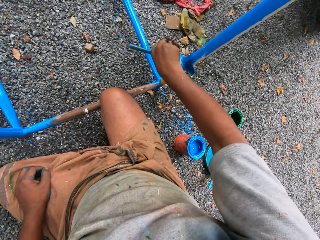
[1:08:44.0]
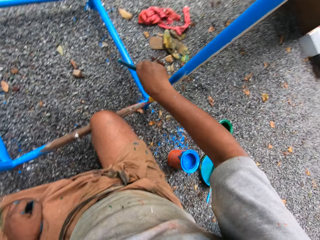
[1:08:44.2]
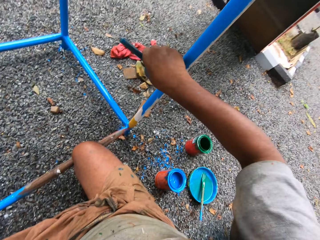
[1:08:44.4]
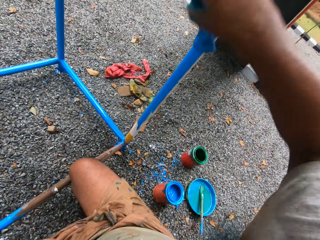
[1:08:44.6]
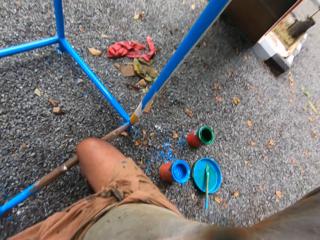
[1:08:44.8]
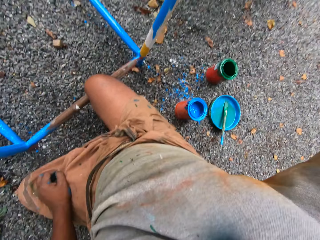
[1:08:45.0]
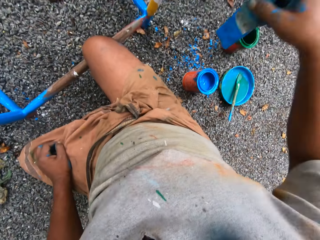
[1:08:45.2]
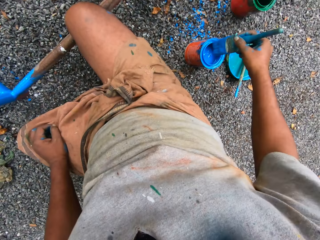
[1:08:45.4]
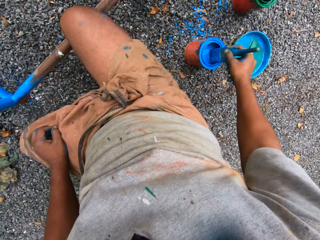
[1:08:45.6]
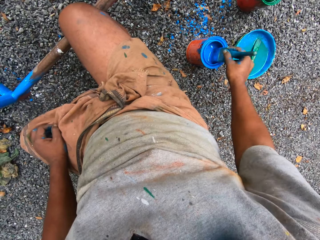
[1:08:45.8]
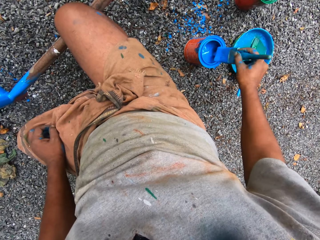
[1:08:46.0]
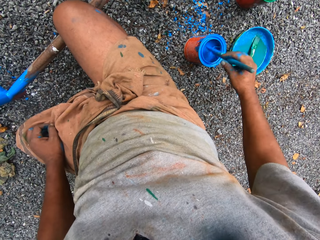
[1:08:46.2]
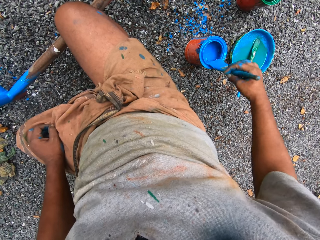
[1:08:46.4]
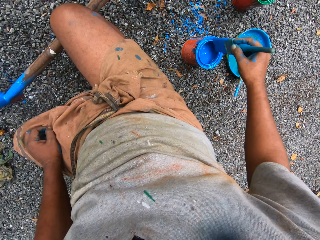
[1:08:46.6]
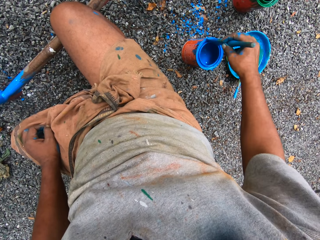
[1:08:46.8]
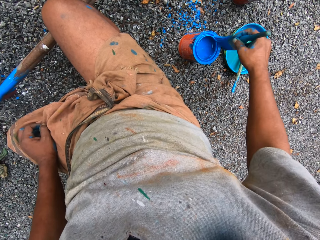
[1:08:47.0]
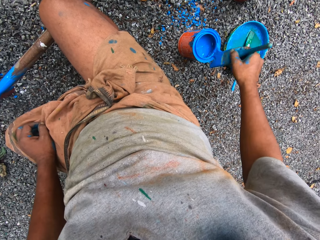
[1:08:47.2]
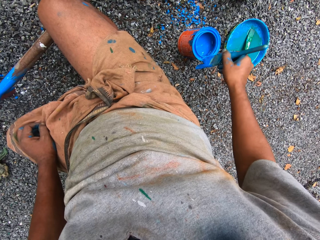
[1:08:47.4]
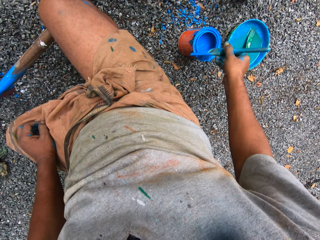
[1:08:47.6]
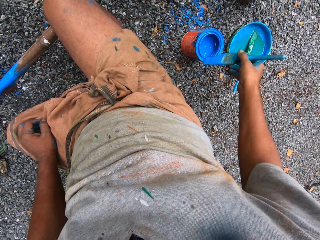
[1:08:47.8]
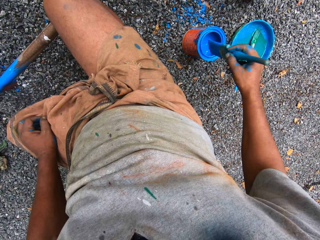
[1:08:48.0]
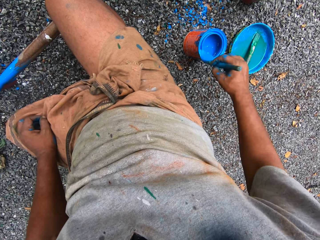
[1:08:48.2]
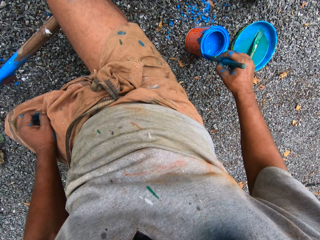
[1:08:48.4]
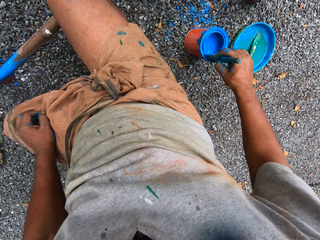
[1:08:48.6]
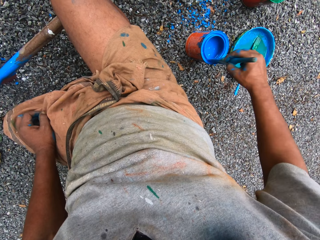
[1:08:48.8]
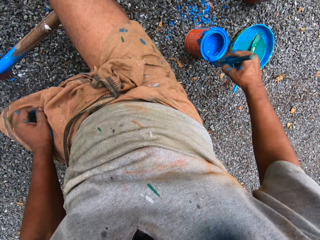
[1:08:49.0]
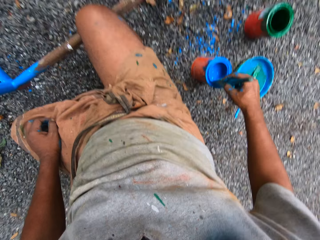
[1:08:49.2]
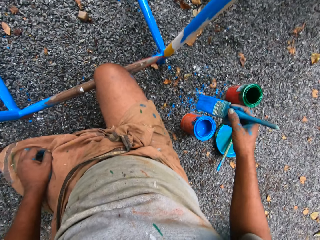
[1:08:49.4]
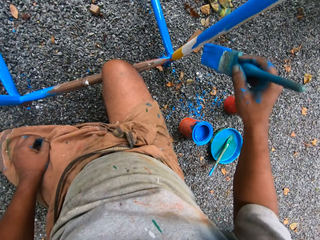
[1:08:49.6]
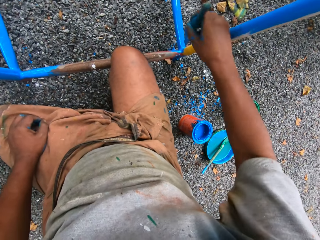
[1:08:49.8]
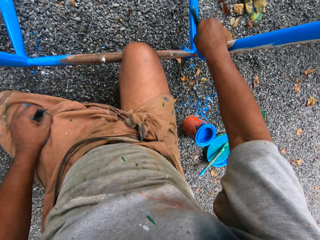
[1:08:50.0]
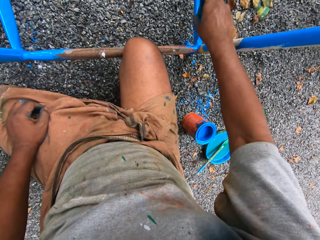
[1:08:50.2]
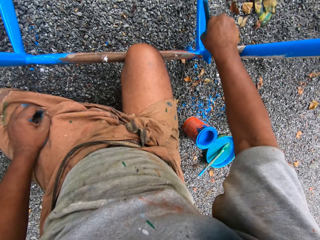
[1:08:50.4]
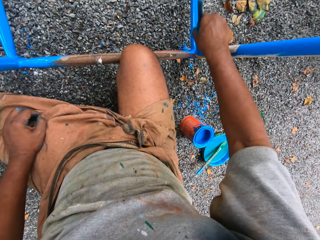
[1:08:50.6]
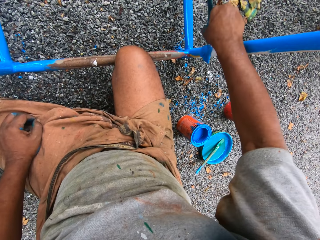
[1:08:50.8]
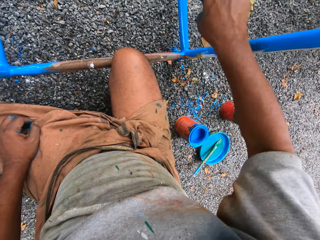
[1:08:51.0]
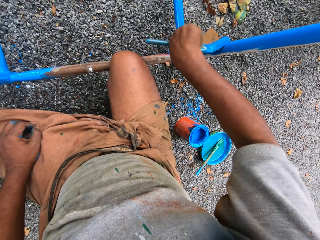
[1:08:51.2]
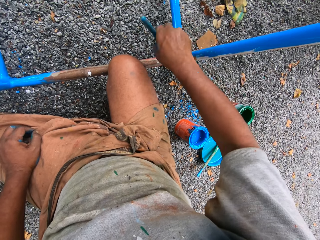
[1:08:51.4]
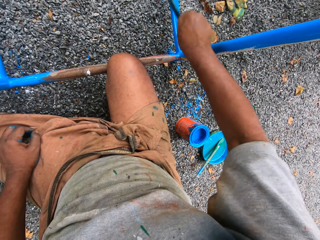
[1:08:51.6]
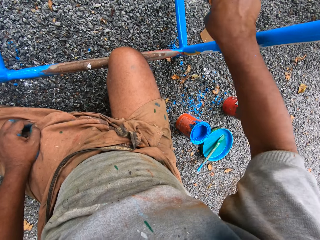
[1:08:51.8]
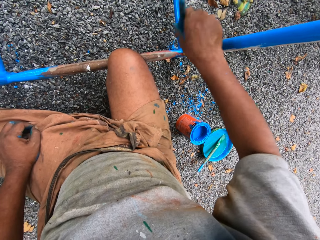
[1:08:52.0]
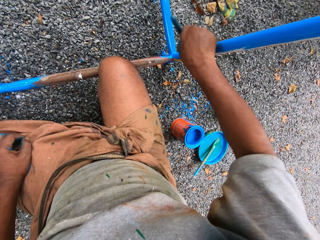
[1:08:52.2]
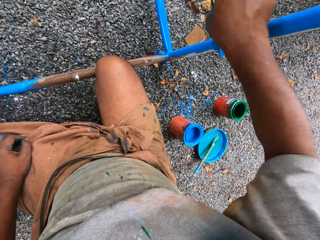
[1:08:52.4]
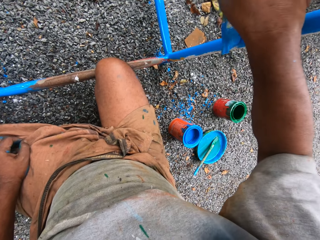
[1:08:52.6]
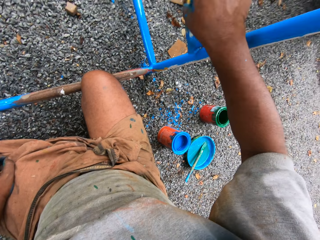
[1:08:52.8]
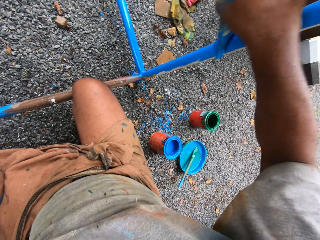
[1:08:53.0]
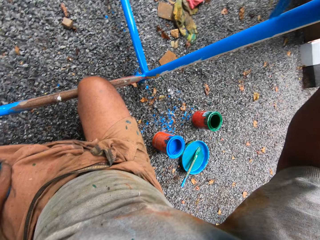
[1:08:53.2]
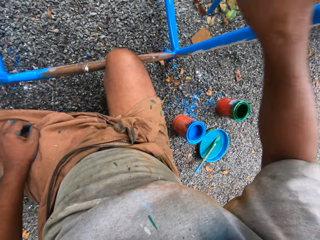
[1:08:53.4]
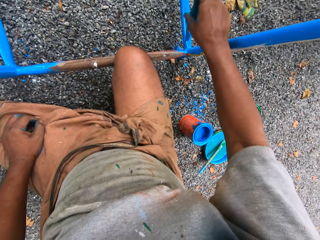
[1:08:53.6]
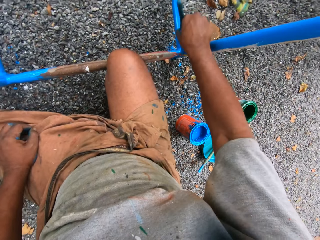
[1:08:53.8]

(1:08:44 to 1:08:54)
The camera wearer dips the paint brush in the paint can or tin. They rub the paint brush on the paint can. They paint the top edges of the paint tin with the paint brush. They paint the metal stand with the paint brush.

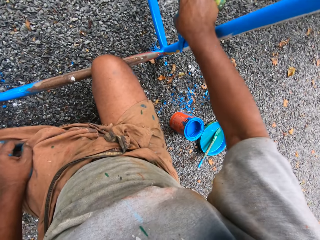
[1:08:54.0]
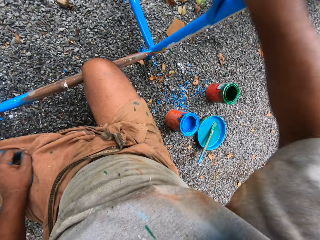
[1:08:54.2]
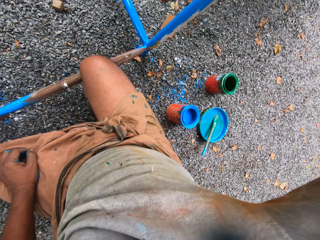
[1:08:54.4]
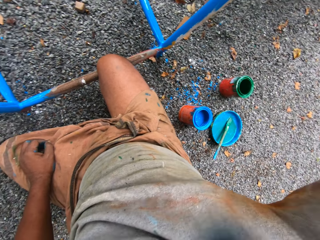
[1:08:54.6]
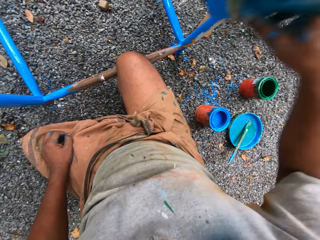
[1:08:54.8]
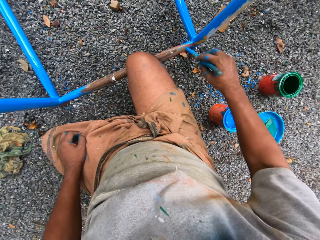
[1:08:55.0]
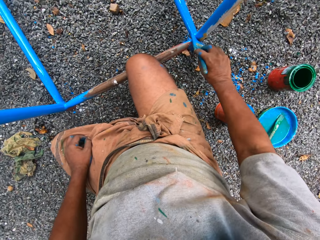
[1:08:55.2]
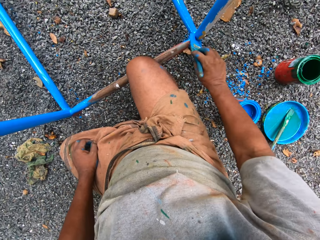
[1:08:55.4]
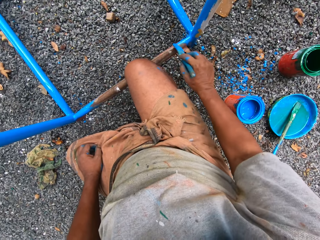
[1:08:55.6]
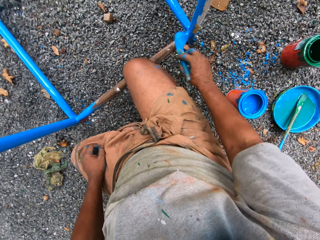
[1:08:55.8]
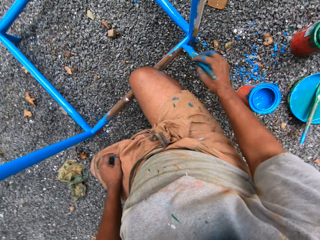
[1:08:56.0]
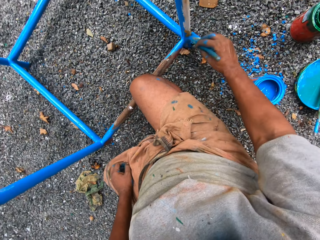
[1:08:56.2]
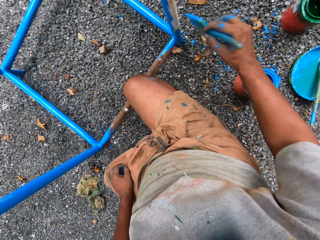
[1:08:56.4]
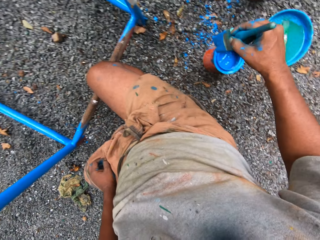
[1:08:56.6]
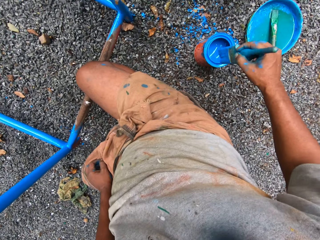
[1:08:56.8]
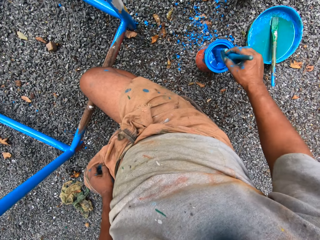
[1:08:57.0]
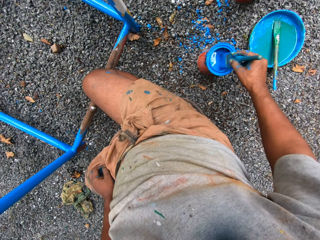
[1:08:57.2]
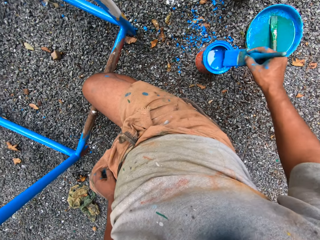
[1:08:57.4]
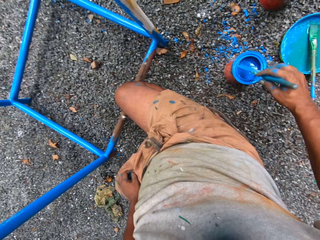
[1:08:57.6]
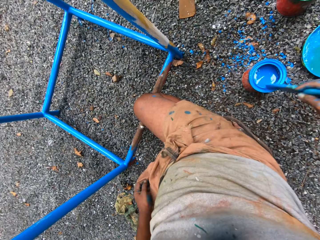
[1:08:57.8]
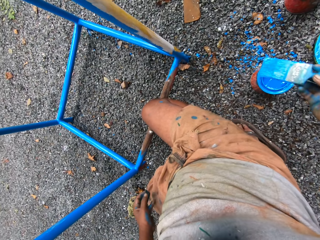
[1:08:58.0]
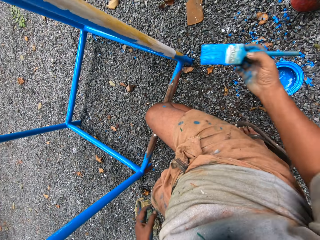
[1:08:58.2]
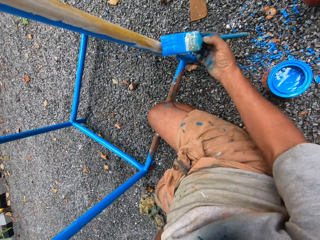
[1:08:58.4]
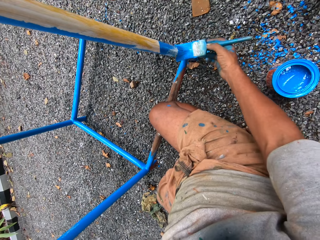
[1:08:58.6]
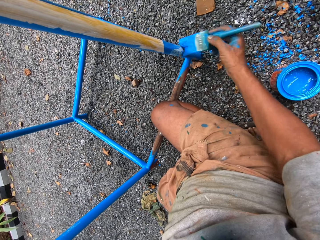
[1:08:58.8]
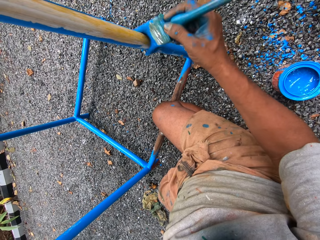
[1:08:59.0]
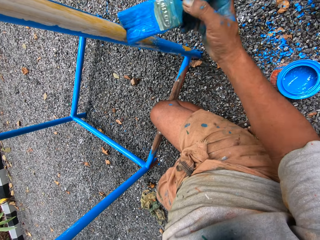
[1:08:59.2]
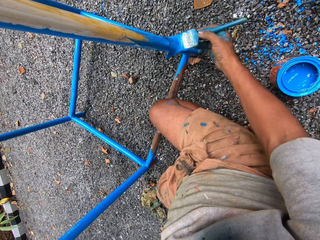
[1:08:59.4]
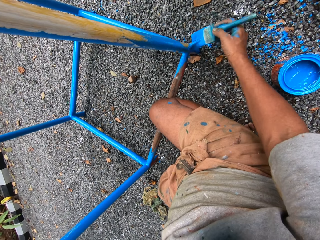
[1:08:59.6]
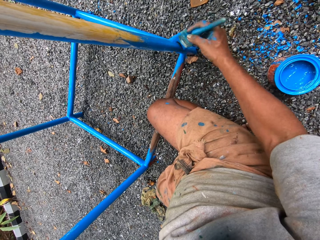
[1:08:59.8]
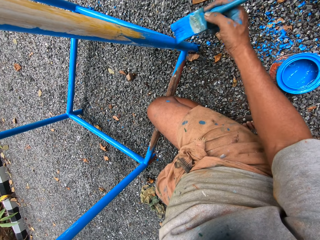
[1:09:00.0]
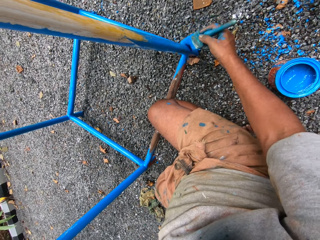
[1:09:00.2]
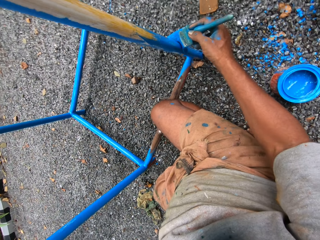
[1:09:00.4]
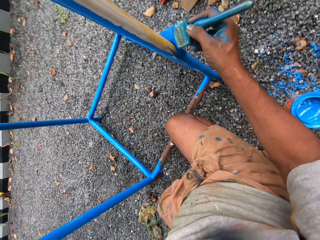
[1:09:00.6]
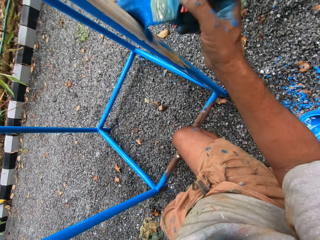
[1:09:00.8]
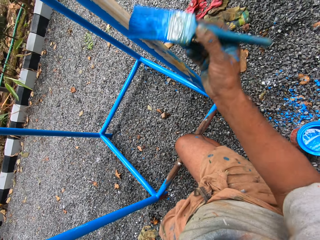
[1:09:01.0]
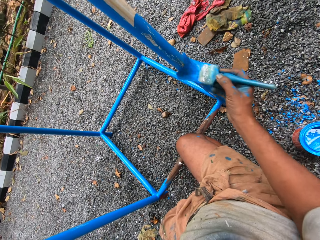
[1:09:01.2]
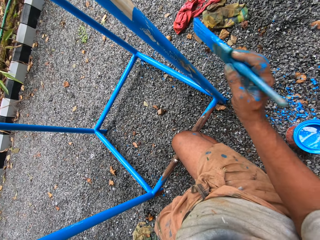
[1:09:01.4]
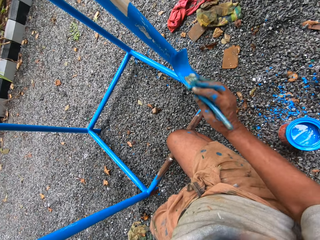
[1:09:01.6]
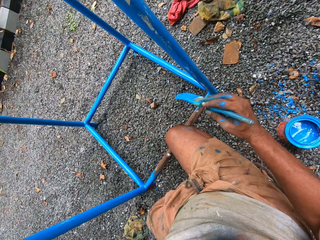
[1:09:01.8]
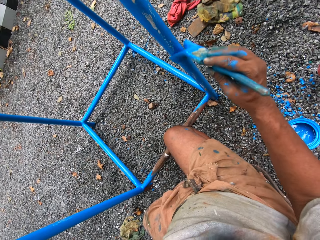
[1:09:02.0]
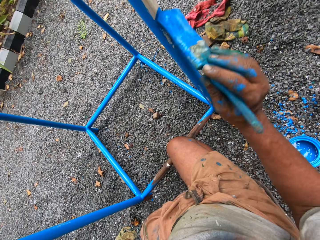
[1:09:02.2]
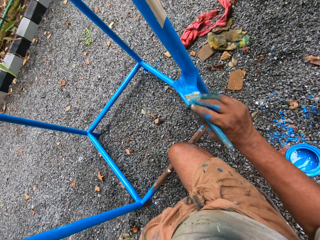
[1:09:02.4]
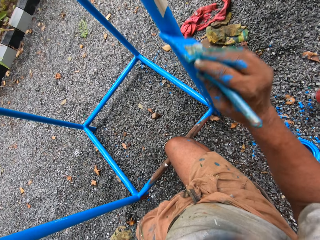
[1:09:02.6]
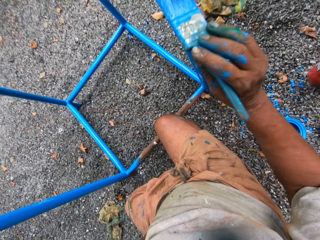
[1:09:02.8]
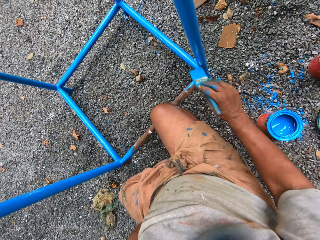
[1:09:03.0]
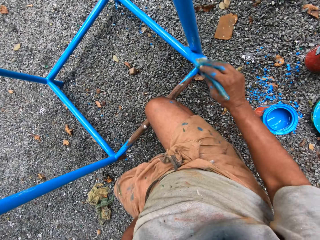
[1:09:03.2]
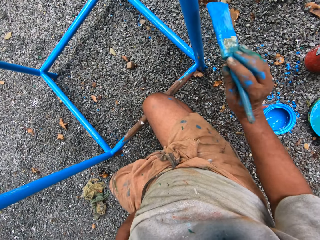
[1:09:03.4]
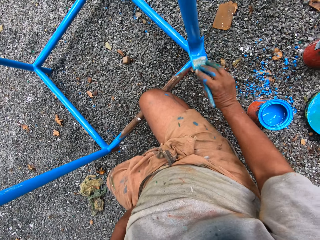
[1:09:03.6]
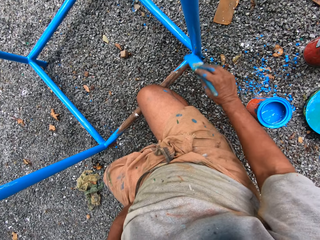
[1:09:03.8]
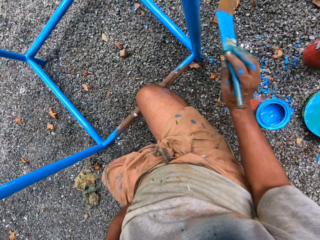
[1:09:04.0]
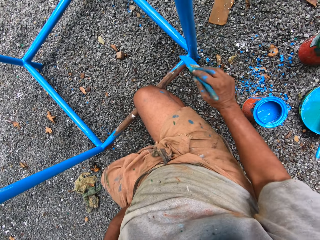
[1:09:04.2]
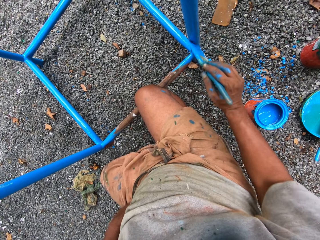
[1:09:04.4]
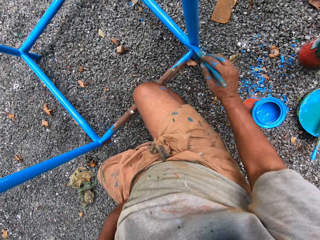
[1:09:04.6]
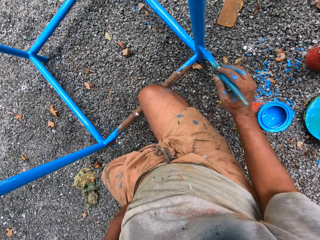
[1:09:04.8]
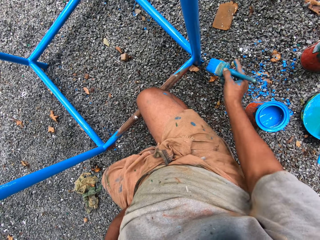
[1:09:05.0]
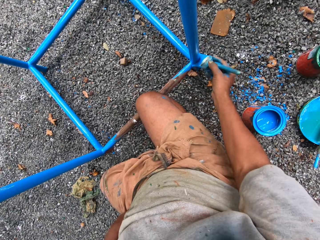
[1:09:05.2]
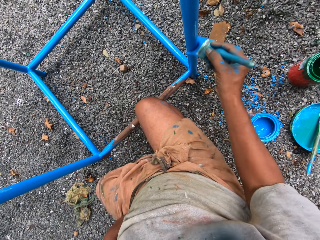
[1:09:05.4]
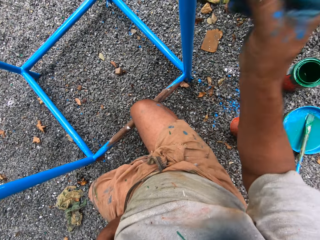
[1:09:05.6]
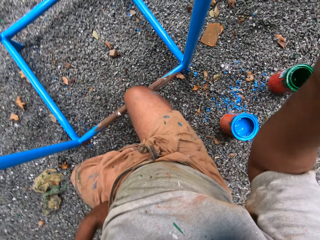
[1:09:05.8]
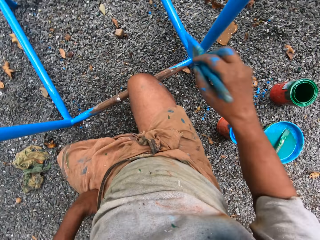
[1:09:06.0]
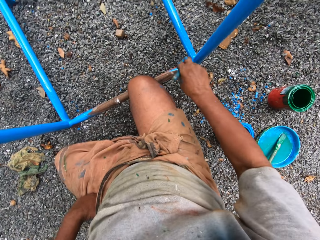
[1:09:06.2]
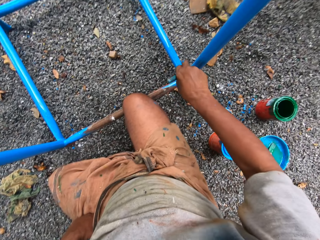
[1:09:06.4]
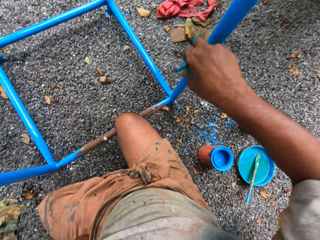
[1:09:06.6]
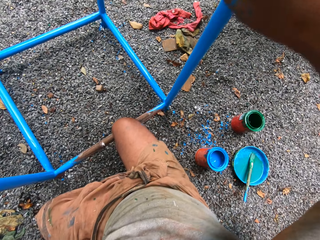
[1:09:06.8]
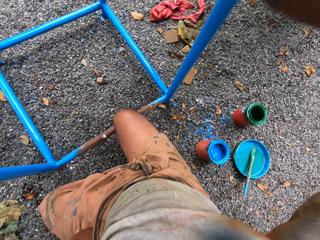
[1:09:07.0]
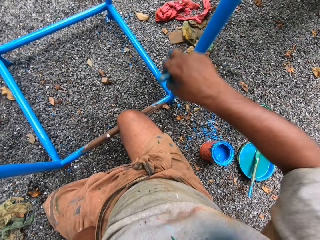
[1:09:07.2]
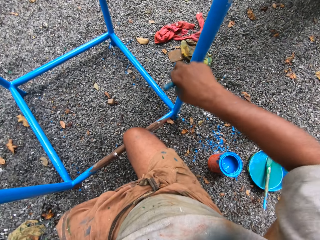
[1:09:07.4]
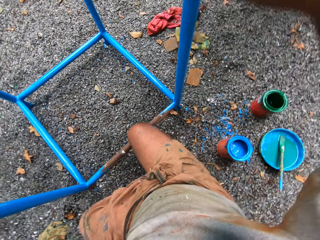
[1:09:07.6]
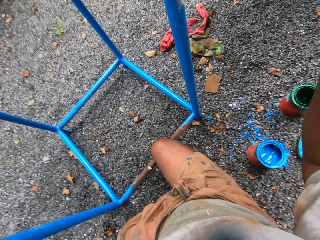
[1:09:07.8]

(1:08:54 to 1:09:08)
The camera wearer dips the paint brush in the paint can. They rub the paint brush on the paint can. They paint the metal stand with the paint brush.
